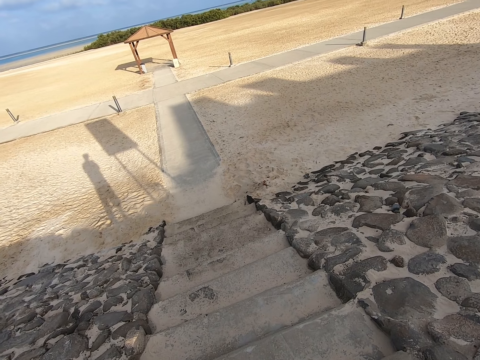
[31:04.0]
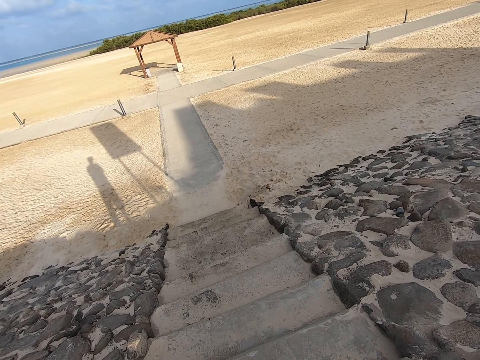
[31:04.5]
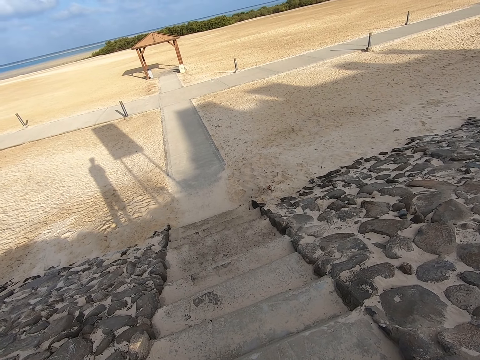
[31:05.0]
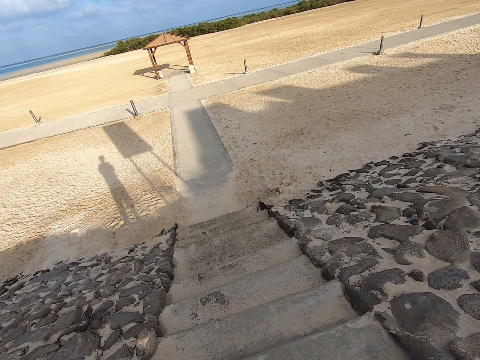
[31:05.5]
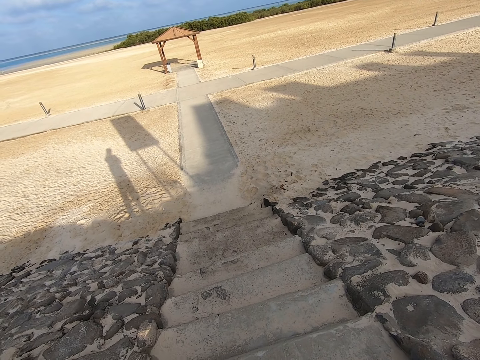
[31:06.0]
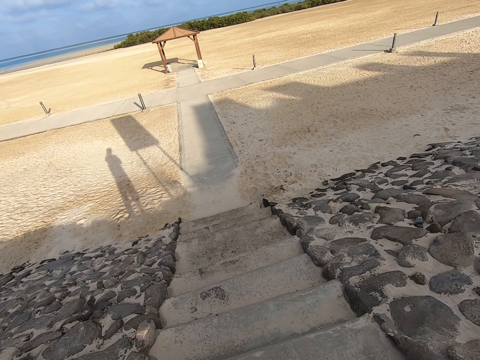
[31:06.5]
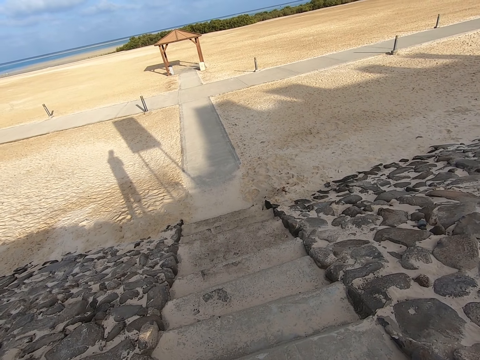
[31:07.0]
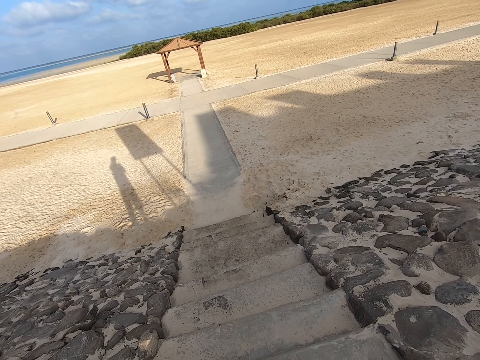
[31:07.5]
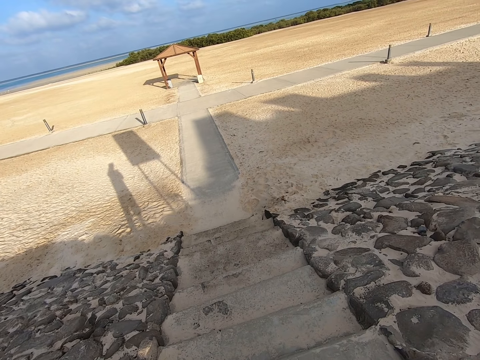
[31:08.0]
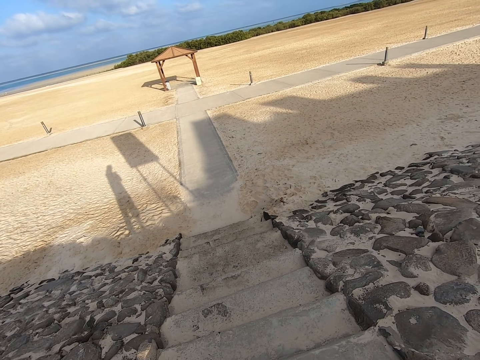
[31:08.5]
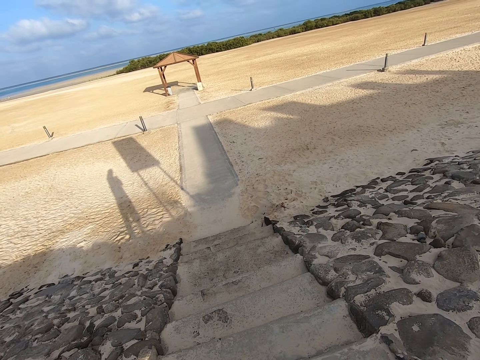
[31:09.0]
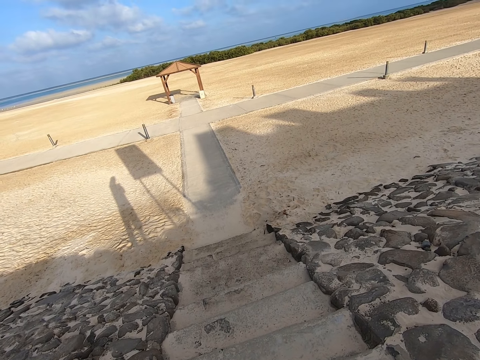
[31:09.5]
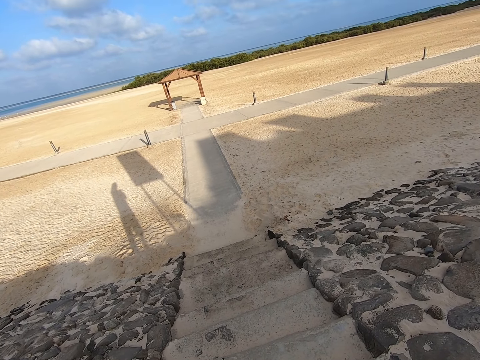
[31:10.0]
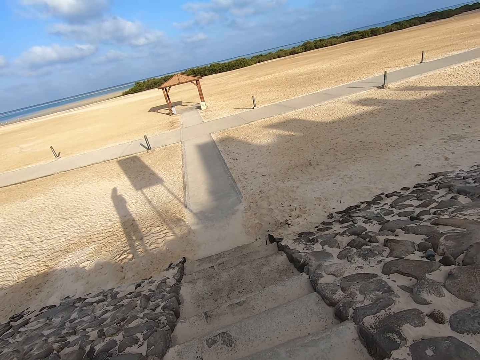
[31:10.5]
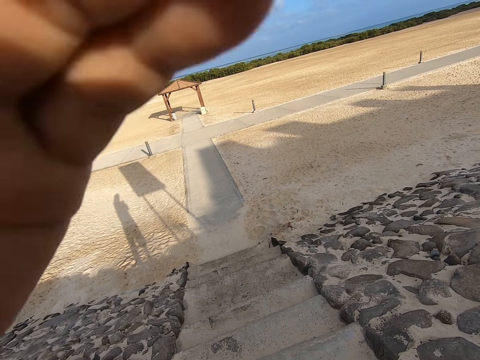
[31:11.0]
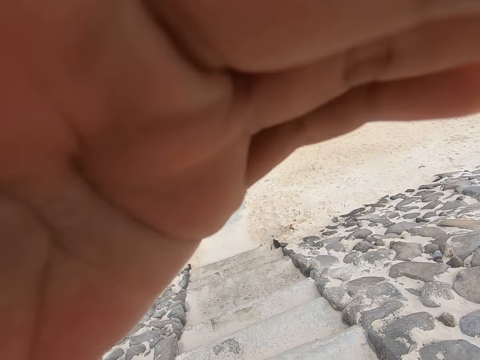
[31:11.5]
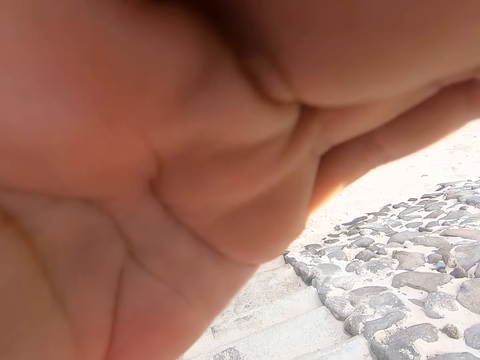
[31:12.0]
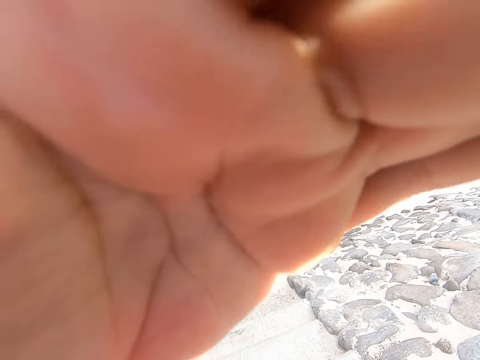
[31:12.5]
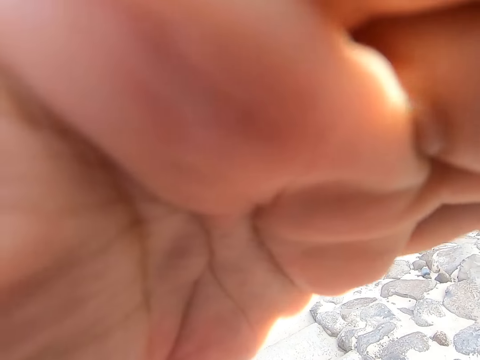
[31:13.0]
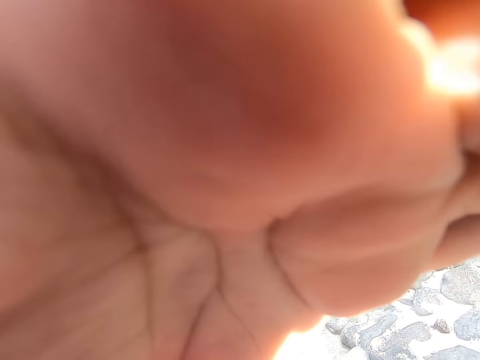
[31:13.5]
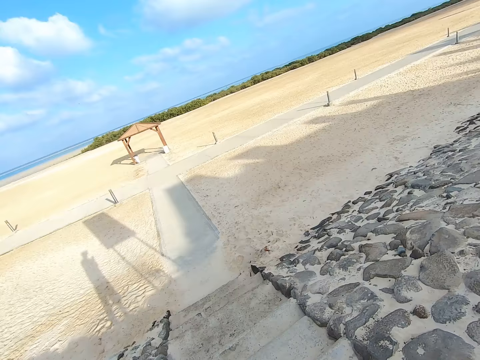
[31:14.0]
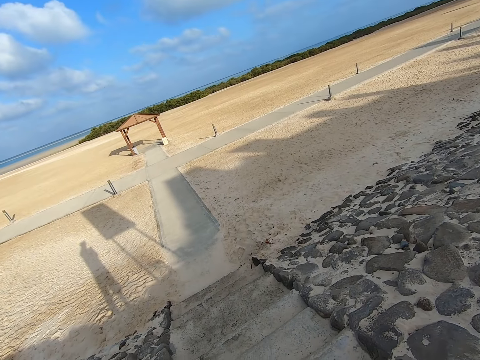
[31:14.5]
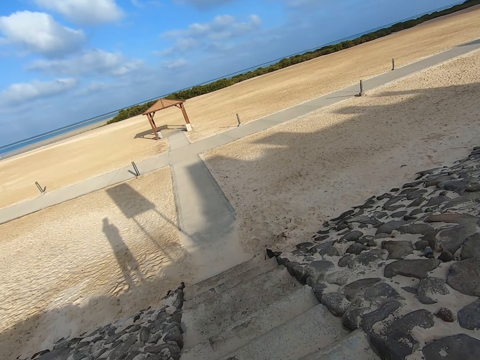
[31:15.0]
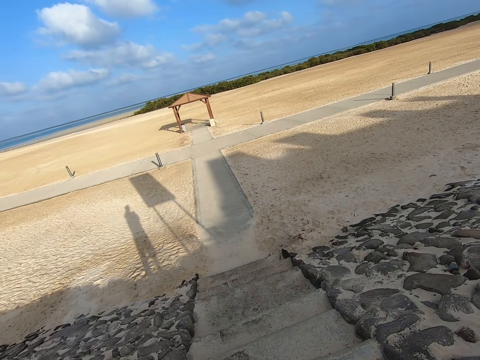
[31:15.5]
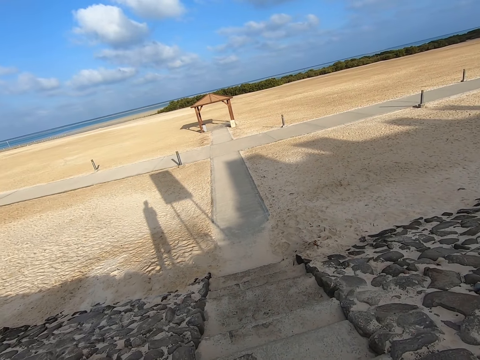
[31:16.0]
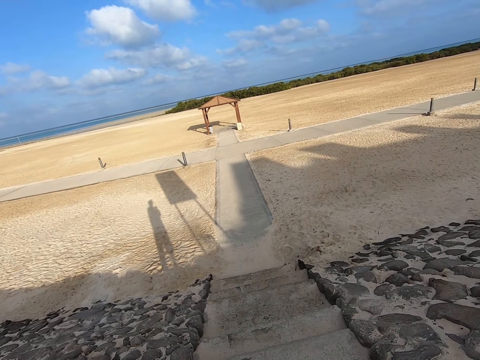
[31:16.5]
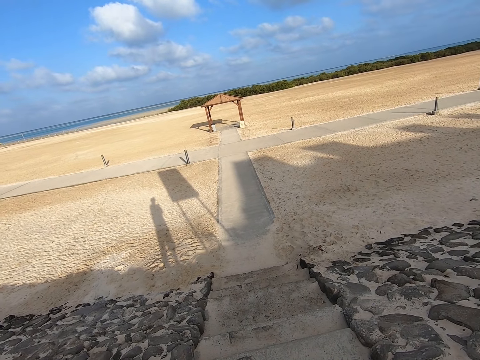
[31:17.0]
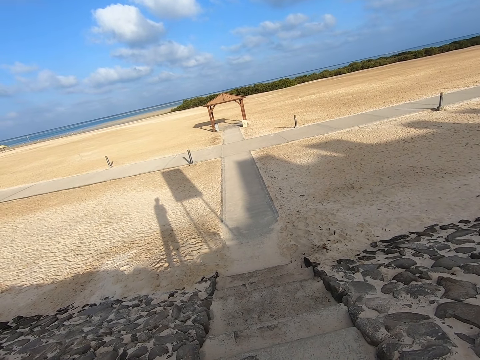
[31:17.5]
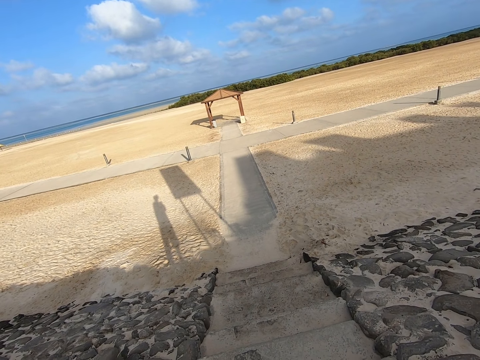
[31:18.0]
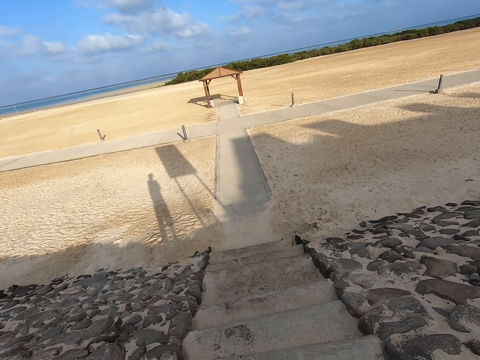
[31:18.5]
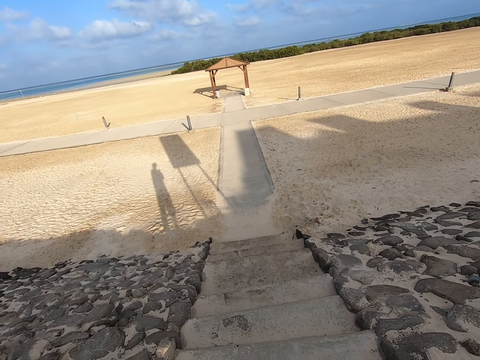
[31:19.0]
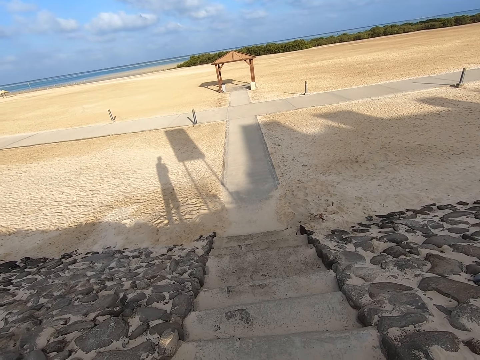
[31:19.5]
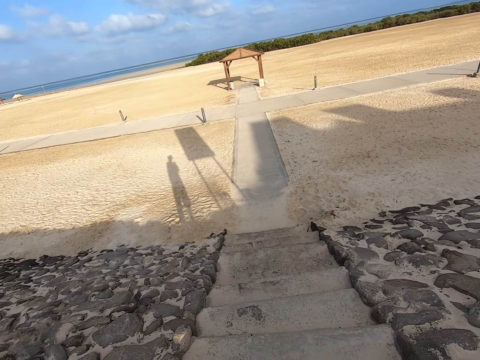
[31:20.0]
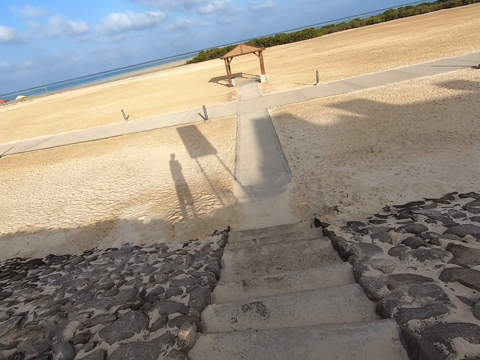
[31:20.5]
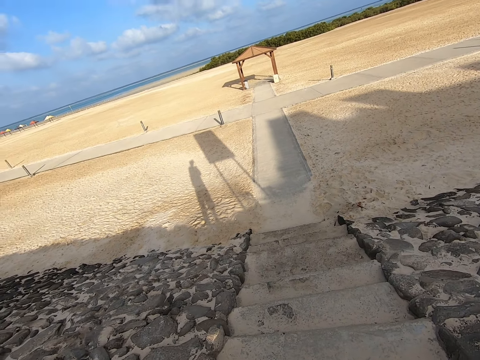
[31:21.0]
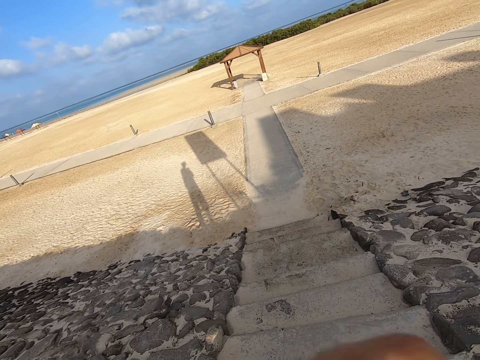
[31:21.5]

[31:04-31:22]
The camera wearer adjusts his camera with his left hand. He moves a hand. He stares at the beach.

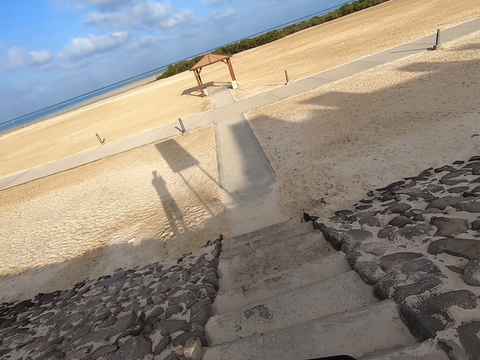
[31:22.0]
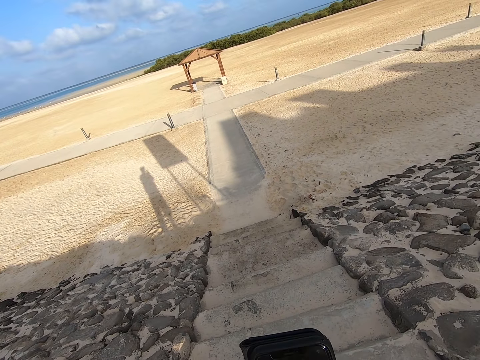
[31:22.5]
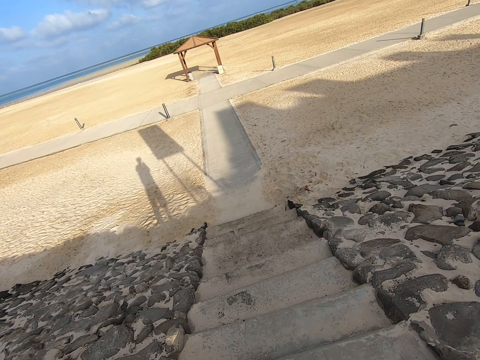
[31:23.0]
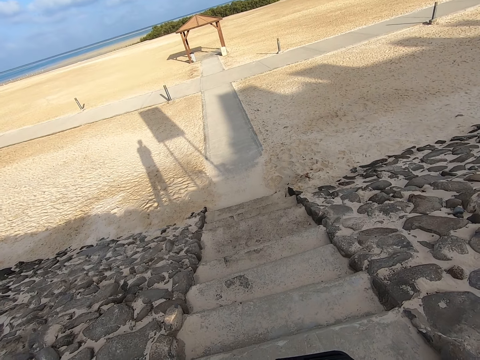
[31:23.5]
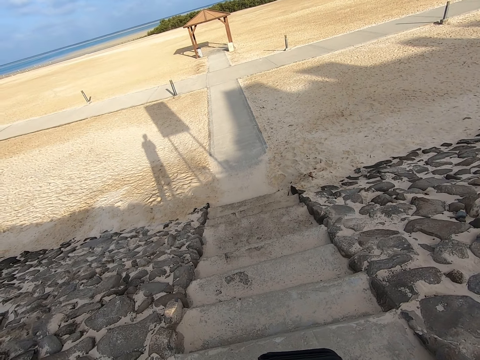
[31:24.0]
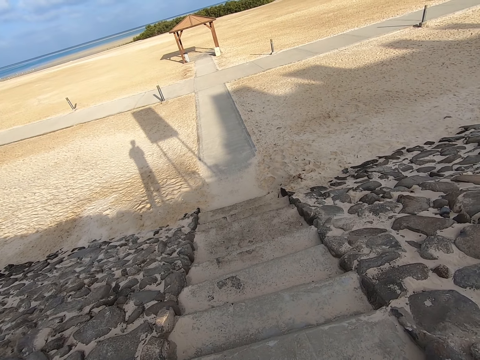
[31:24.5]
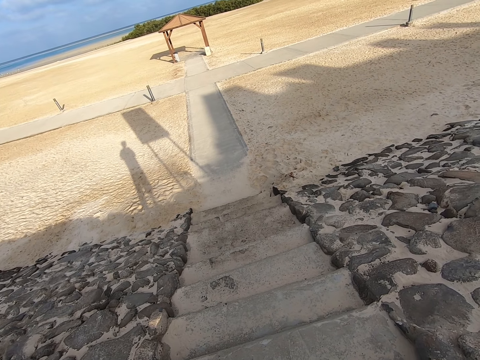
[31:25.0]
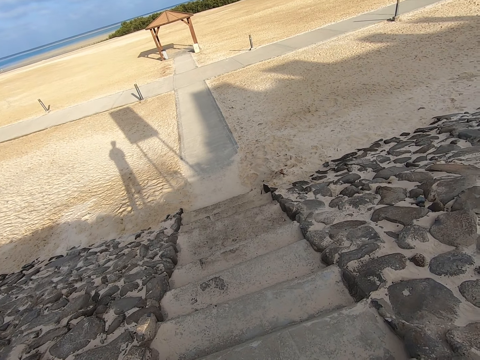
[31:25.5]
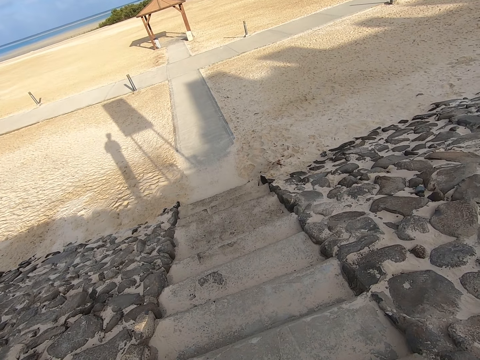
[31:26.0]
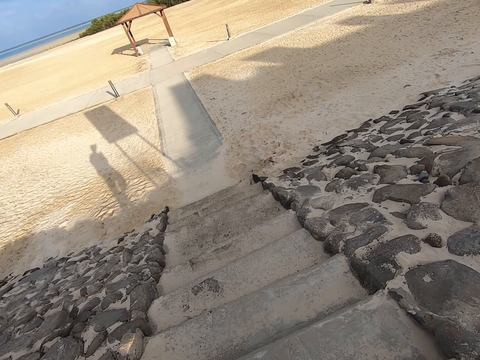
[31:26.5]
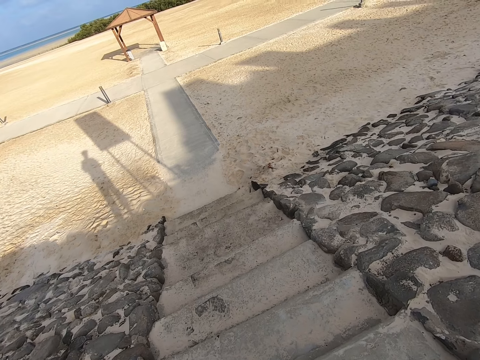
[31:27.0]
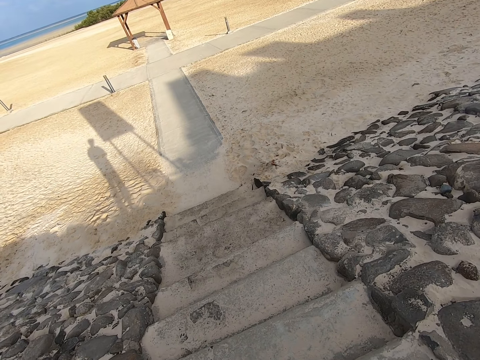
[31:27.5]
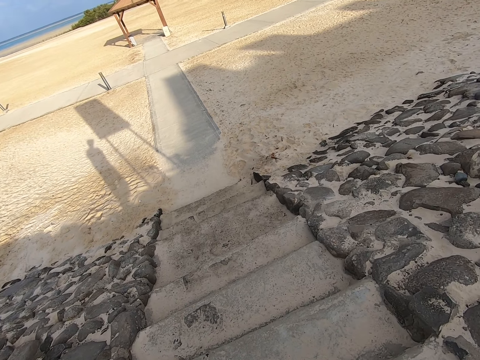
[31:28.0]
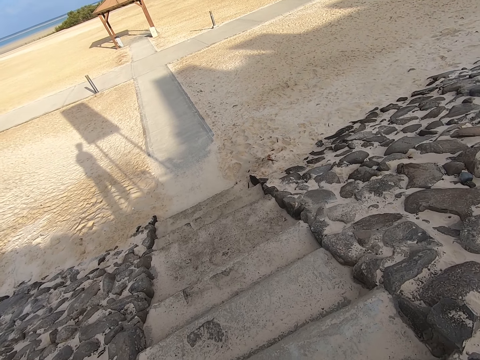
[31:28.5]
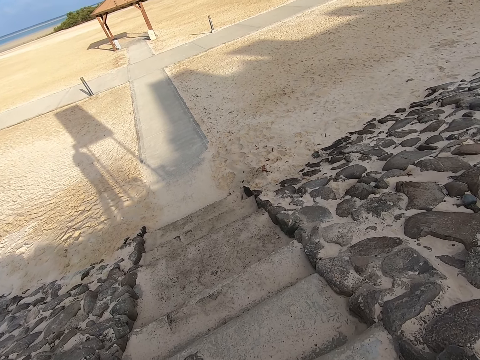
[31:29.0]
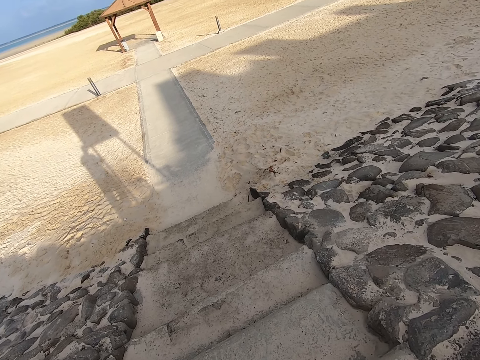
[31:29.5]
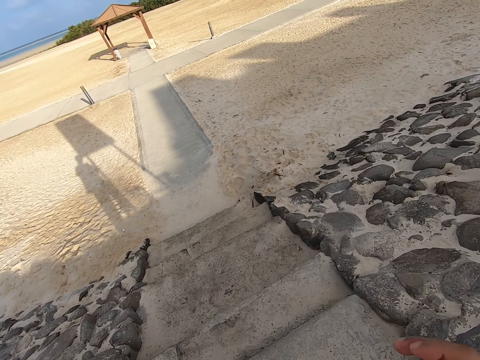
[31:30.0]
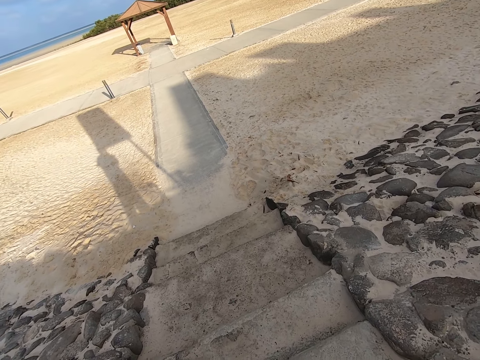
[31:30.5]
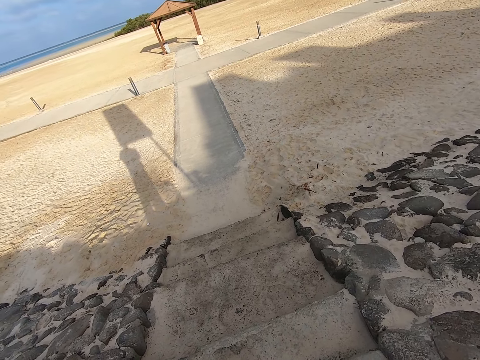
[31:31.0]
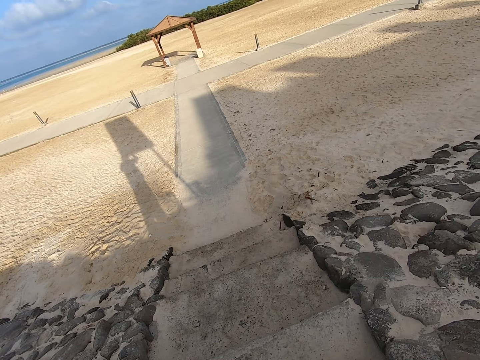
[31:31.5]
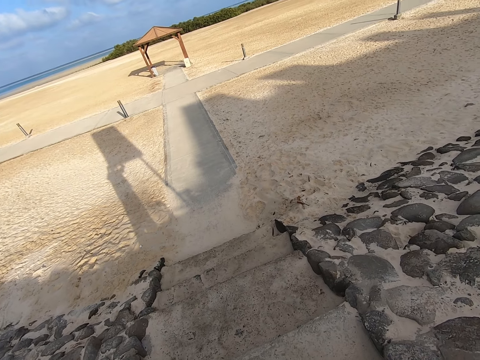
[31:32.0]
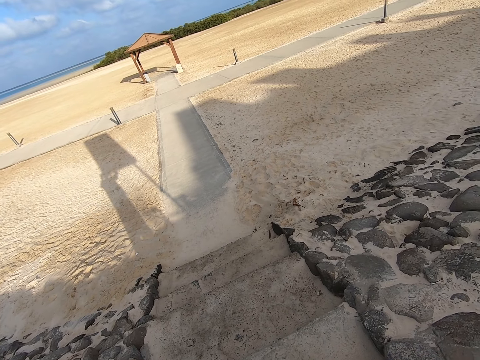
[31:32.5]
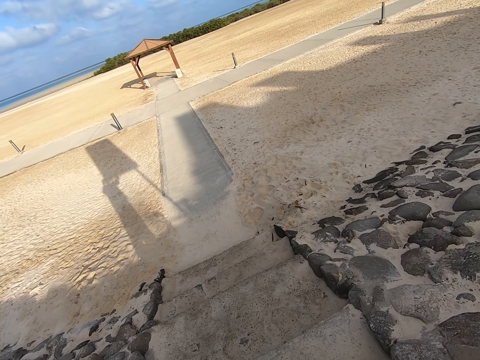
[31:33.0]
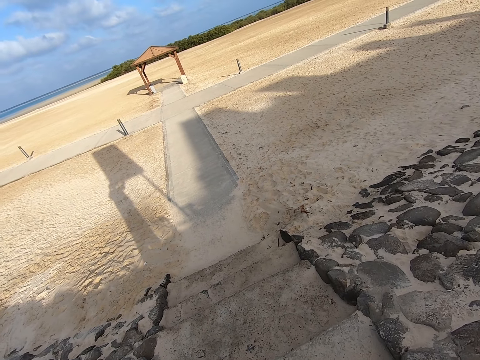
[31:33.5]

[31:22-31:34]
The camera wearer walks down the stairs.
